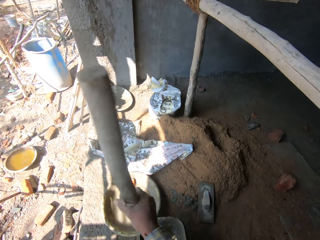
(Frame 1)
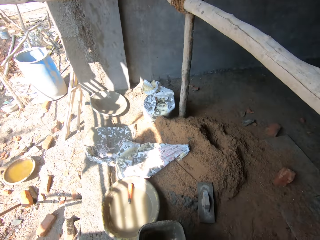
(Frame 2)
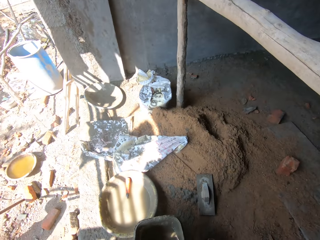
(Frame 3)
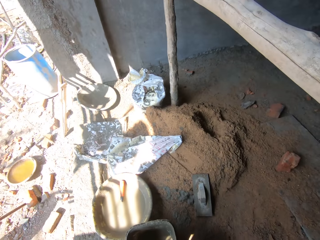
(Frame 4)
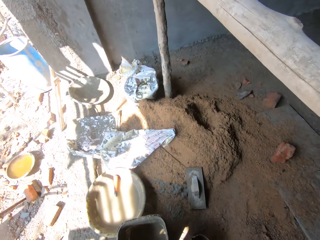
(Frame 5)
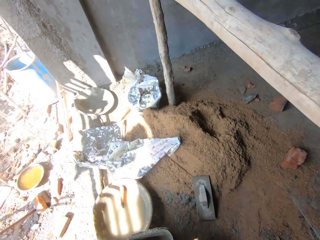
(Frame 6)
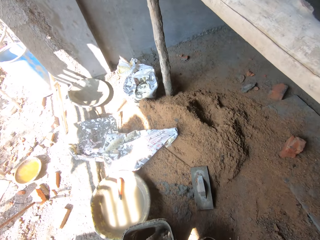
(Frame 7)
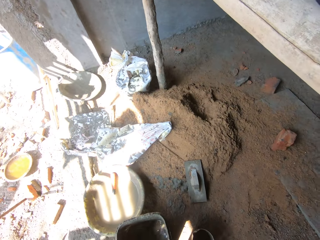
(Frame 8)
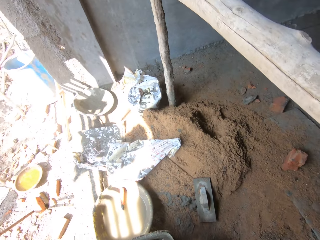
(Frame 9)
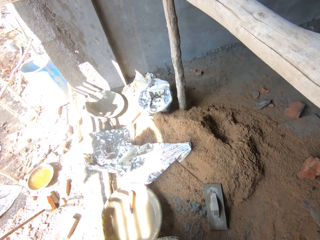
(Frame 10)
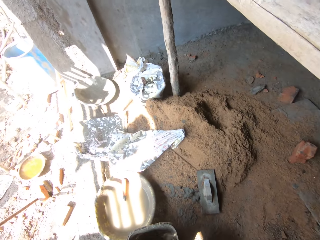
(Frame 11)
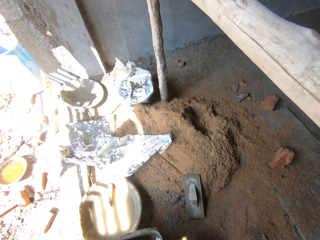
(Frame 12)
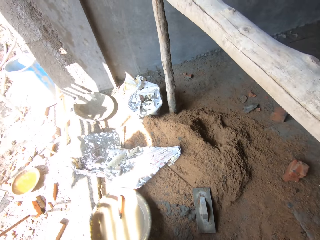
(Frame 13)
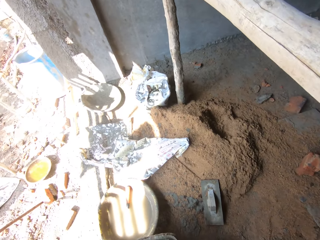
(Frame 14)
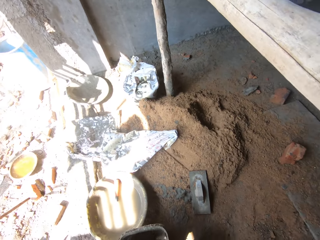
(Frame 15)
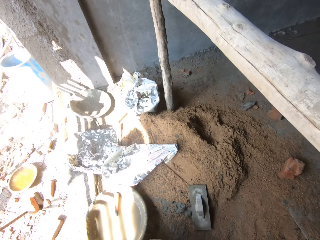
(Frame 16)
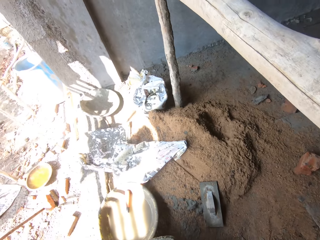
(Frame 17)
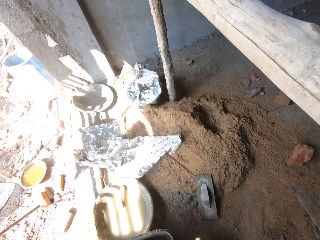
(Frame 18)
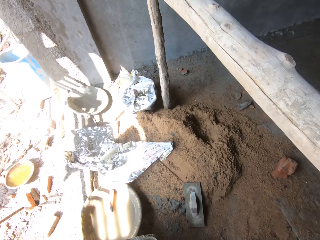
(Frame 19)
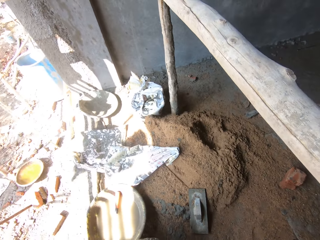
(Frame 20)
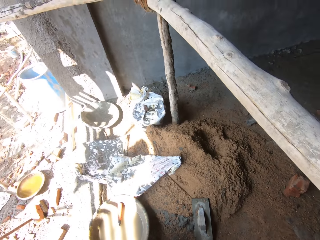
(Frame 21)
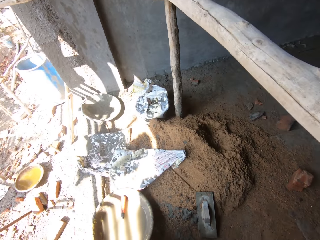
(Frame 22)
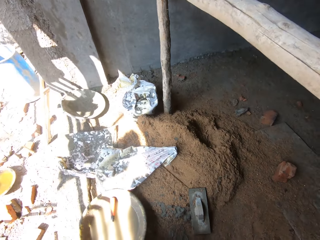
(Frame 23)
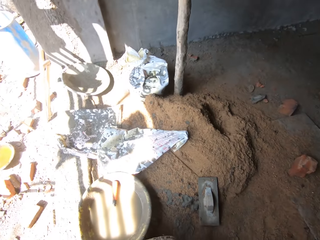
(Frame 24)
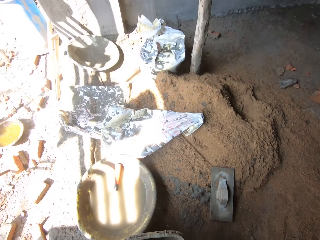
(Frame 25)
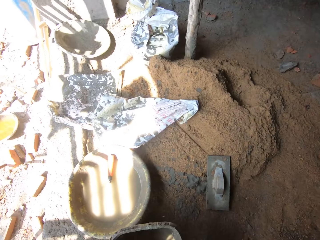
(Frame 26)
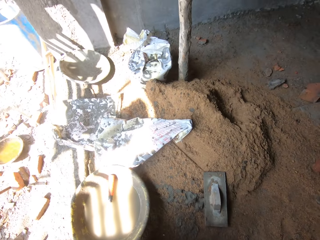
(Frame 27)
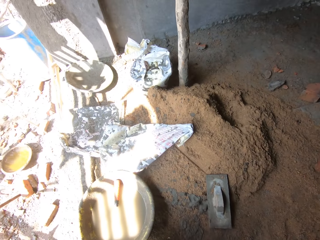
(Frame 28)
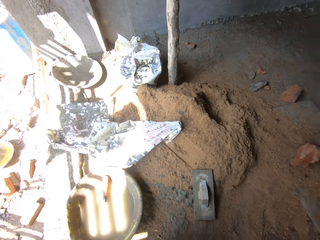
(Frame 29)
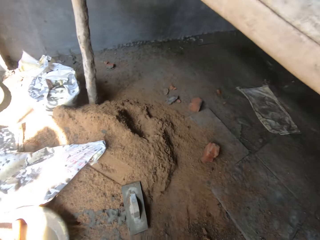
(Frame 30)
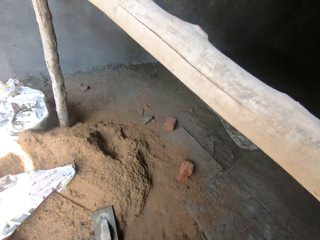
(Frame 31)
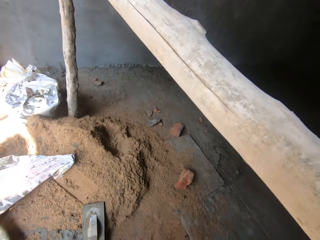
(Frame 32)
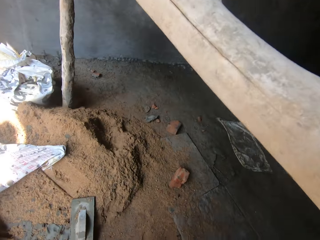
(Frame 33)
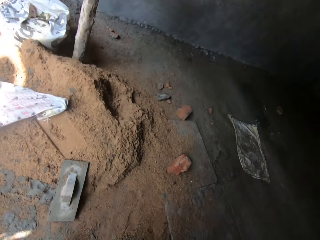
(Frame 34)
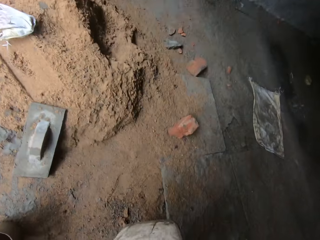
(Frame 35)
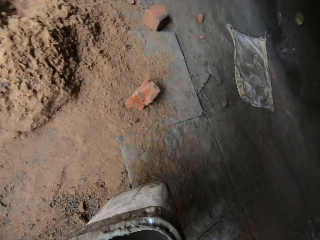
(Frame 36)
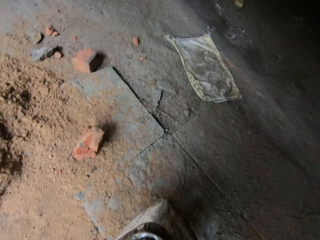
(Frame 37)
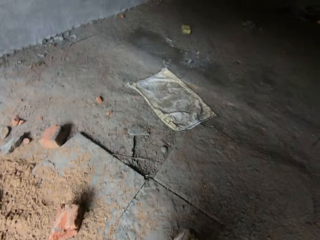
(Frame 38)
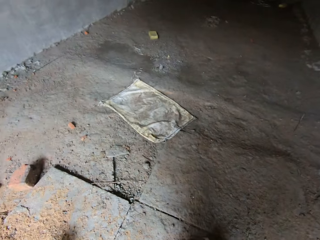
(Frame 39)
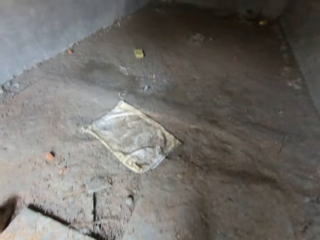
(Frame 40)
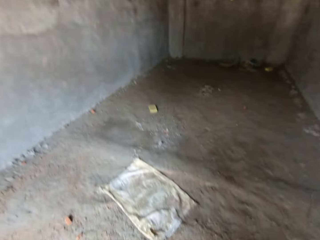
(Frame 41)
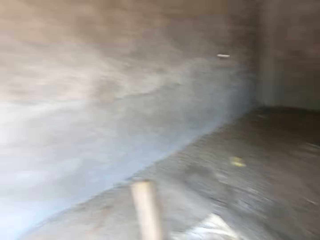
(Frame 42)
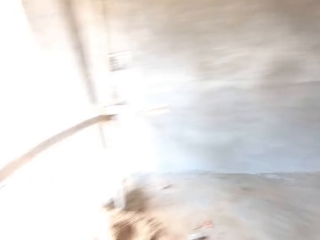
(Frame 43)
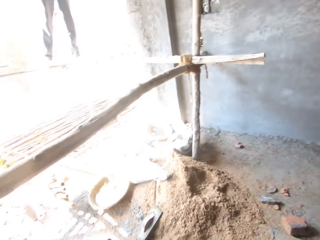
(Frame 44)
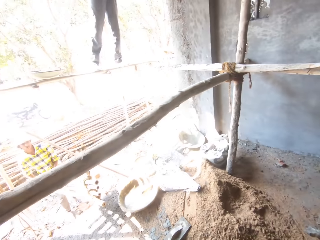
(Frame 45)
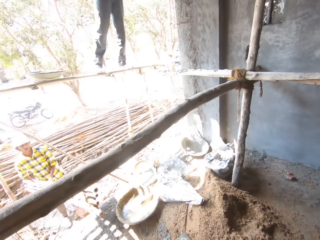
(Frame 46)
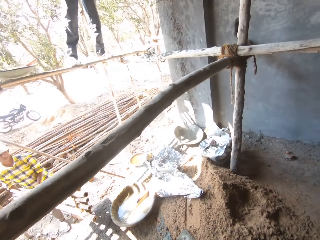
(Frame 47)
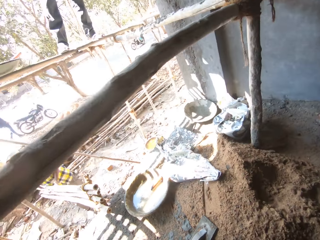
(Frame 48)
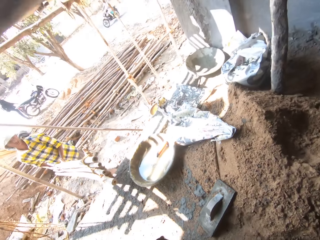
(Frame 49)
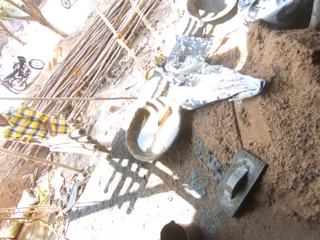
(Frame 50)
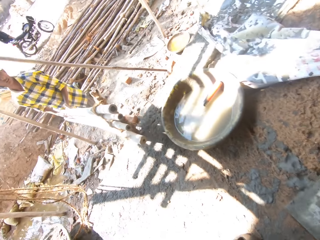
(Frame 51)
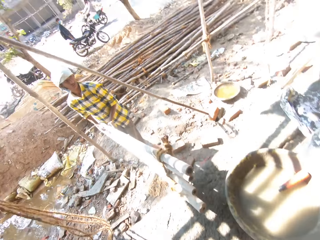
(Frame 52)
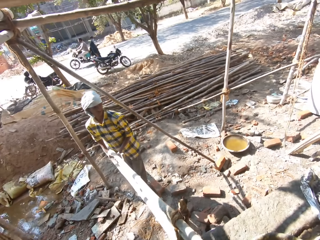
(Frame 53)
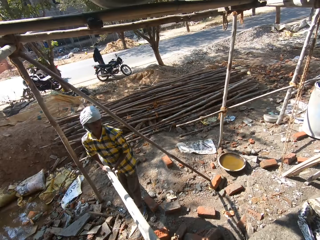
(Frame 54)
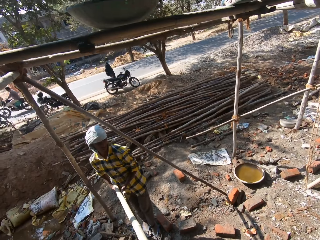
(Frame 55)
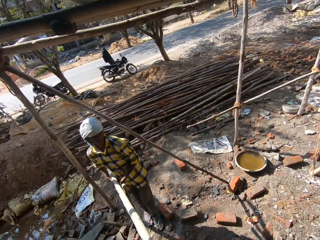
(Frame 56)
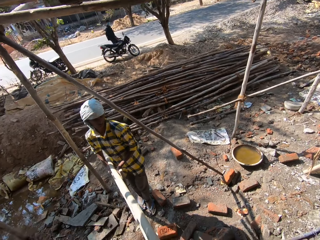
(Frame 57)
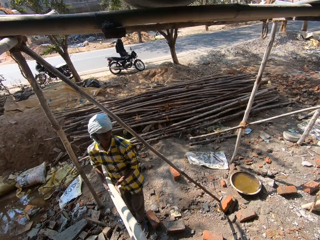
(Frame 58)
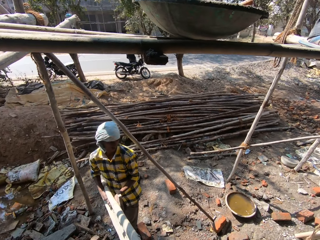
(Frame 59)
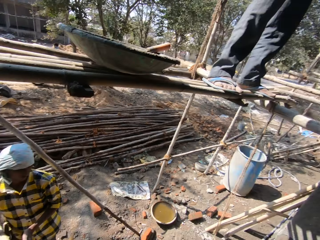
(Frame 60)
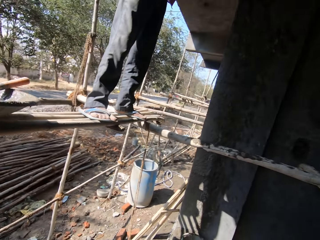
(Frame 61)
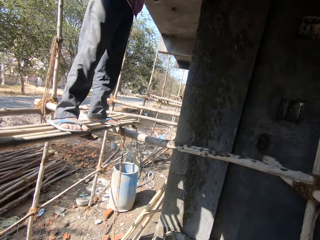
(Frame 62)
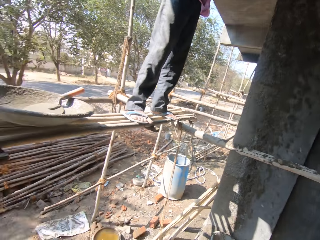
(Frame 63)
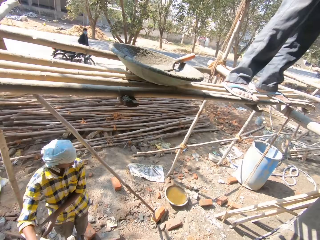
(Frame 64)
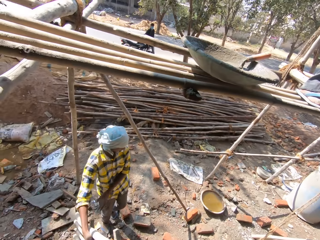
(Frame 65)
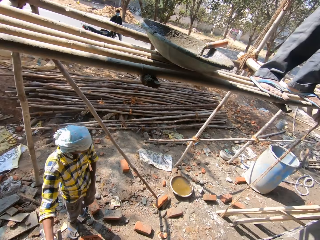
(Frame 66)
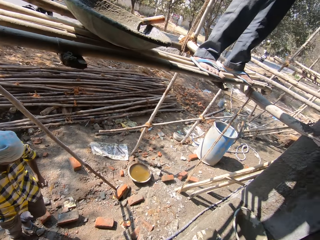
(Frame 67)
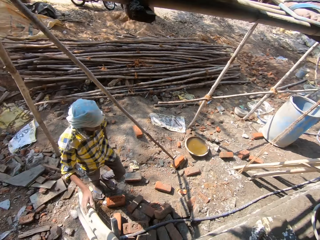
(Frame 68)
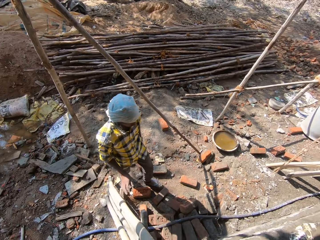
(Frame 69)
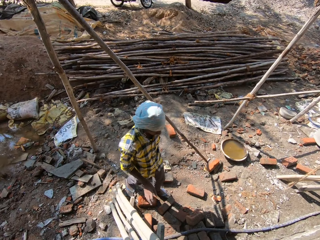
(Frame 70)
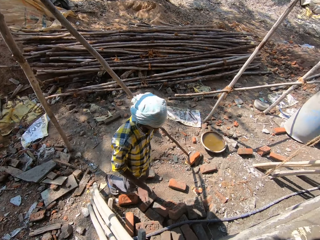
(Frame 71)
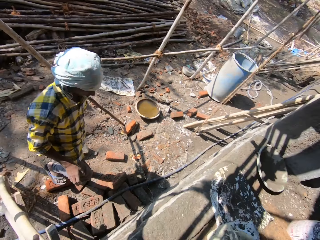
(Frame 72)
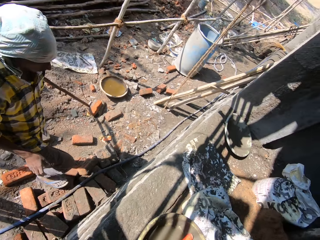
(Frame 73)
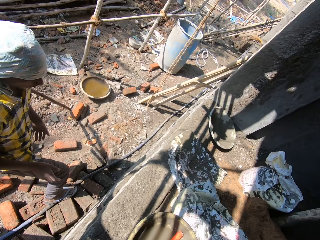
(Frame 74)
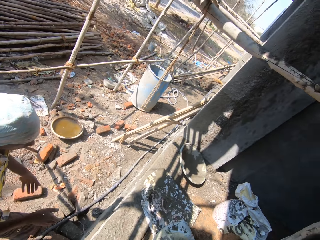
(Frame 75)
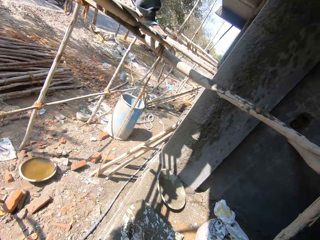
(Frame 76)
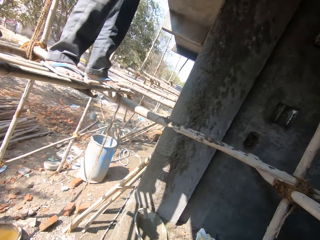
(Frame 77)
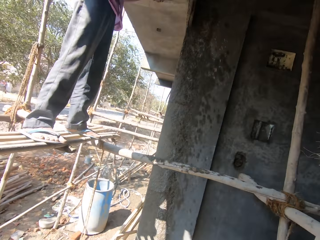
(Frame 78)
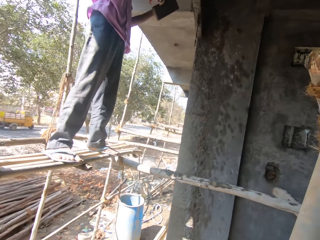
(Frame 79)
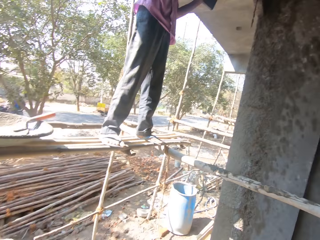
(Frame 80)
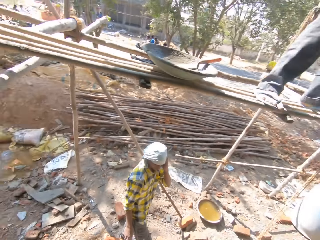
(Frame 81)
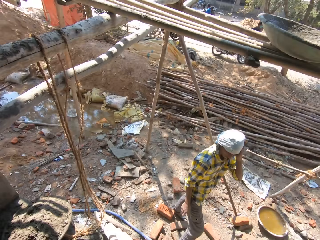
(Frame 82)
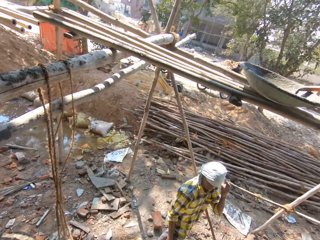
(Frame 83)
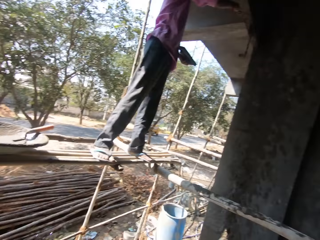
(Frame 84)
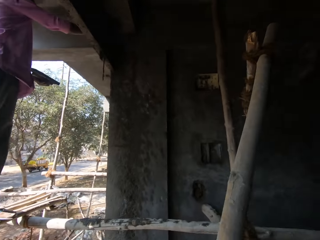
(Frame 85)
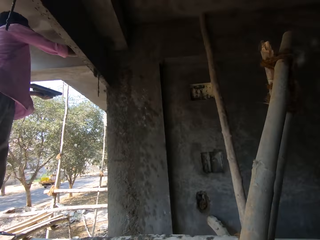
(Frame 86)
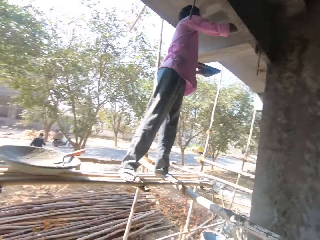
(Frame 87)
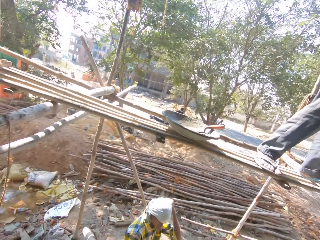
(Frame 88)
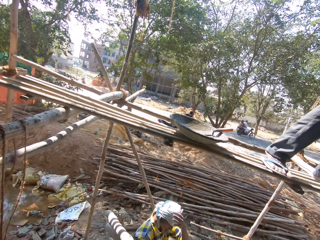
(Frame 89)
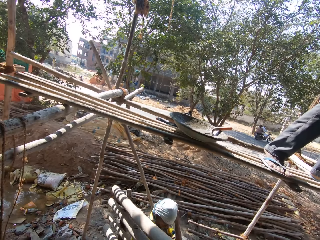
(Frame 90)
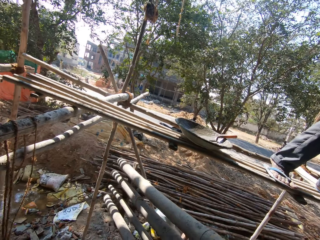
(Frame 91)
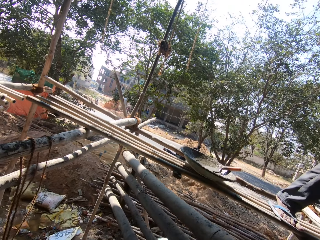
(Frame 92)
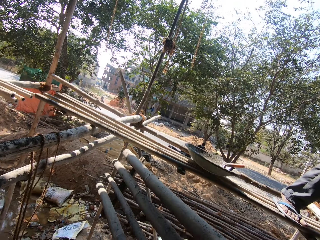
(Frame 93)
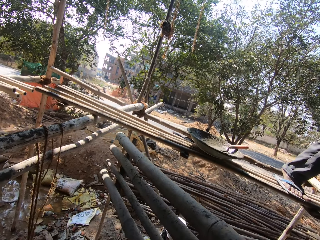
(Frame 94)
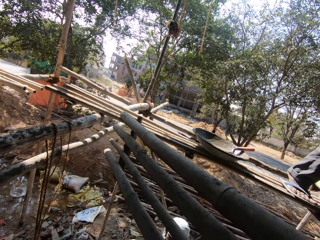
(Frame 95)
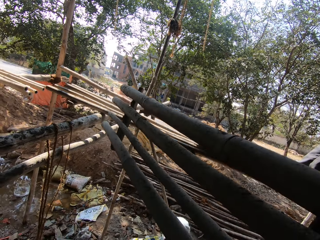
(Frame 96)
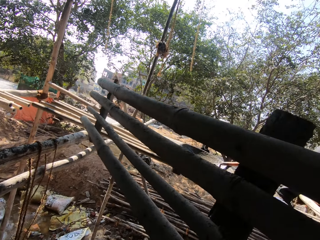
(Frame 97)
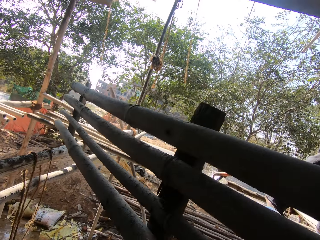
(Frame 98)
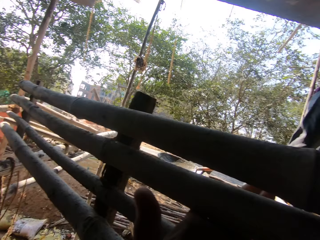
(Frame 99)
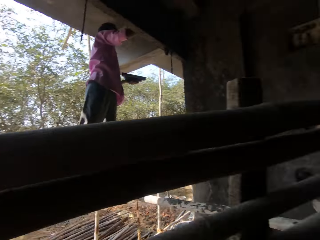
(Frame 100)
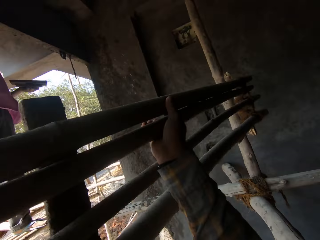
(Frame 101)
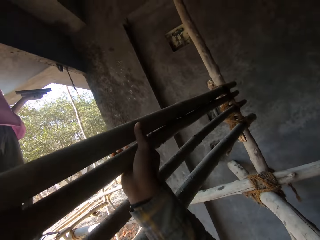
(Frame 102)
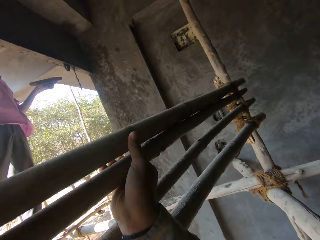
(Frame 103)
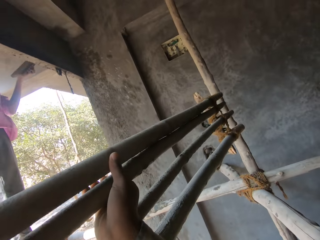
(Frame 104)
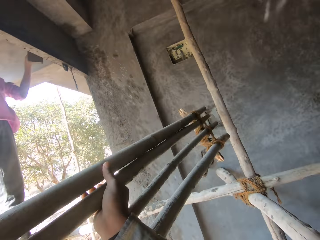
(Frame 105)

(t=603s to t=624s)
The camera wearer takes the wood. They mix cement solution in the bucket. They move the bucket. They hold the bucket on the hand. A man holds the wood. The man drops the wood. The man walks to the wall. Another man plasters the wall. The first man rubs his head. The camera wearer lifts the wood. They carry the wood.
